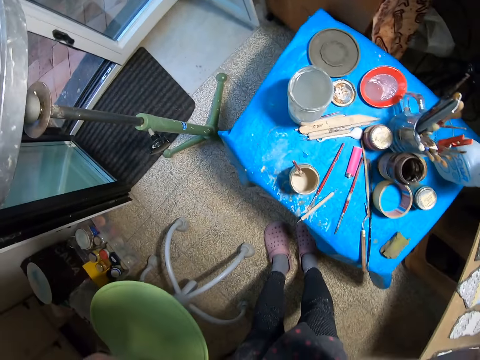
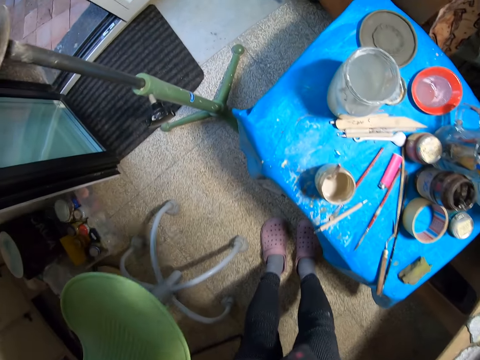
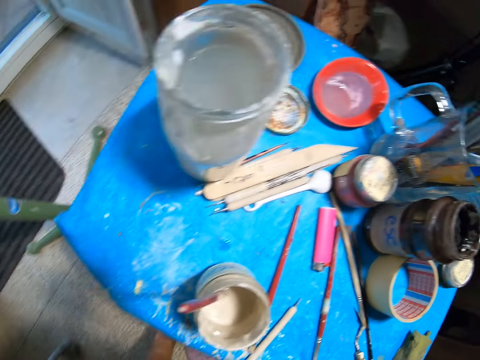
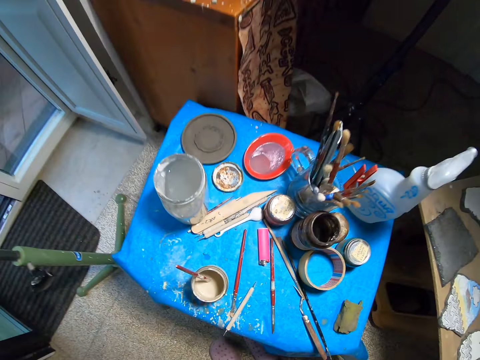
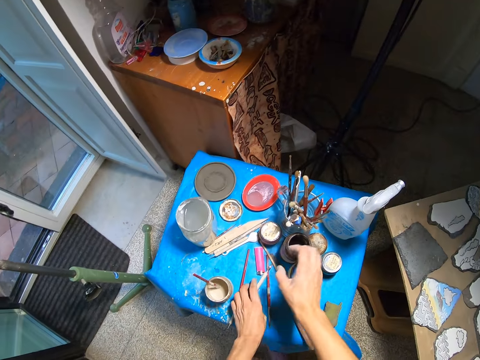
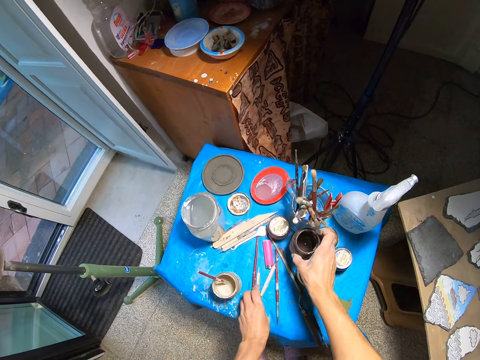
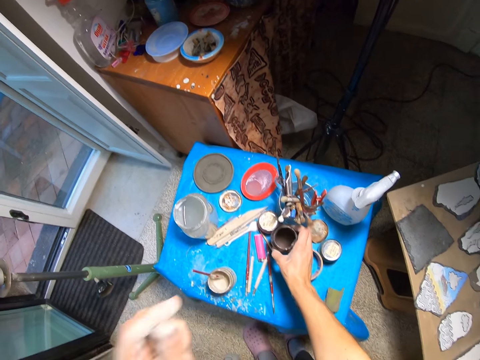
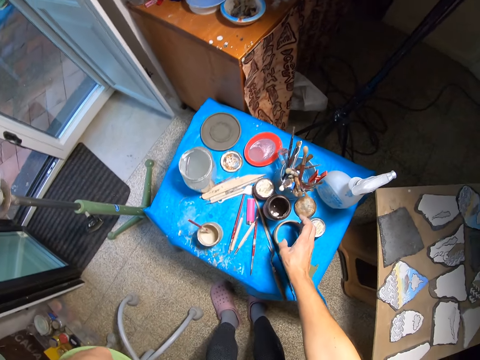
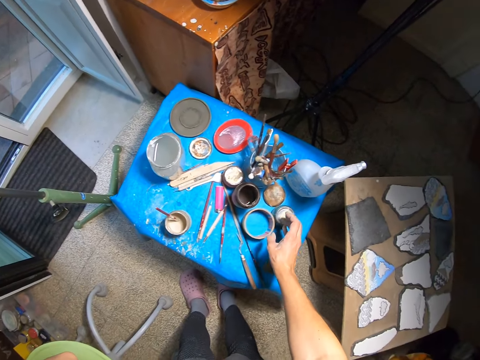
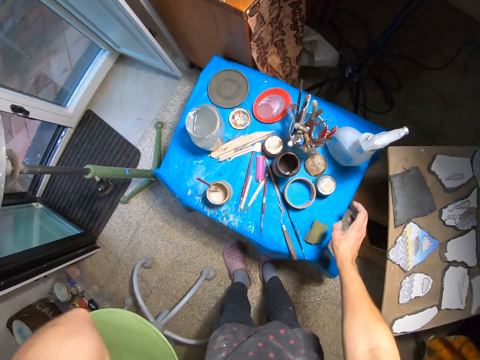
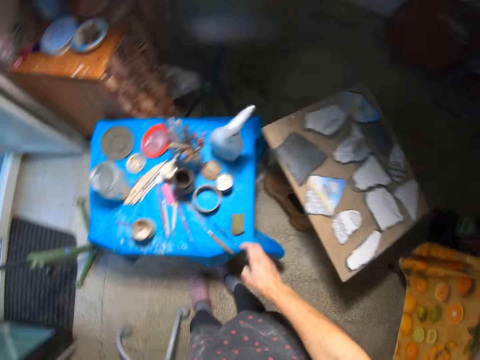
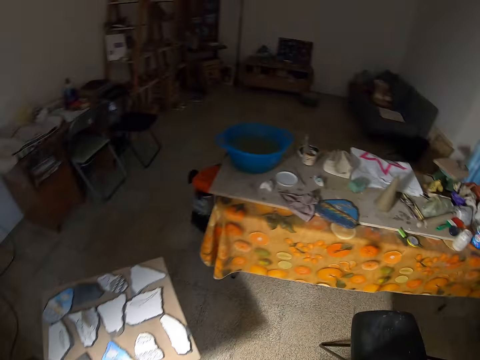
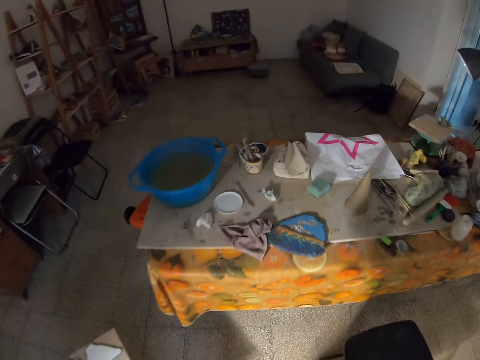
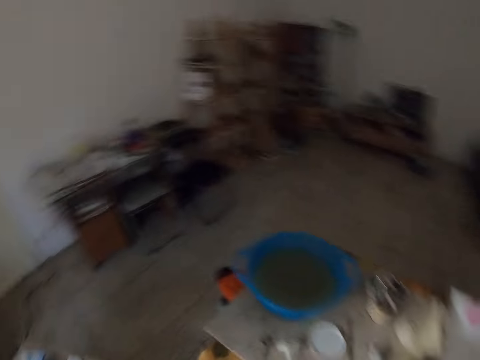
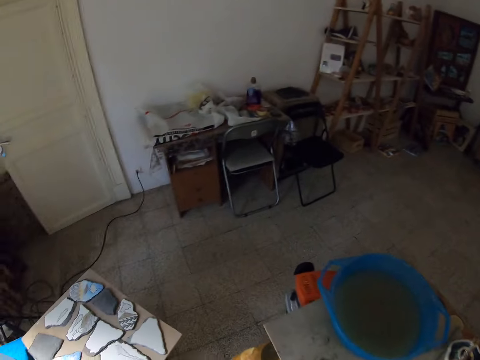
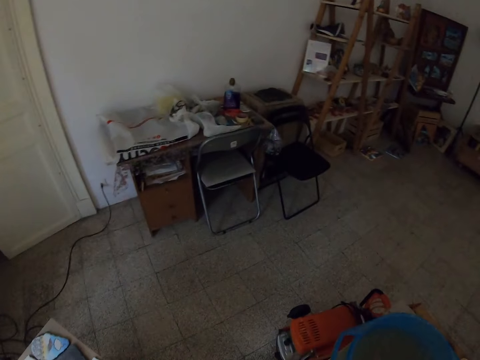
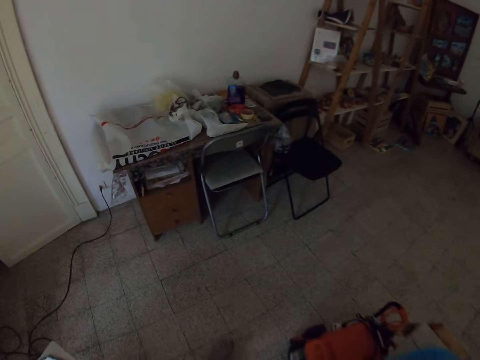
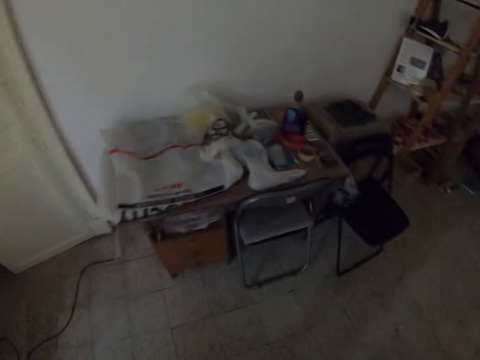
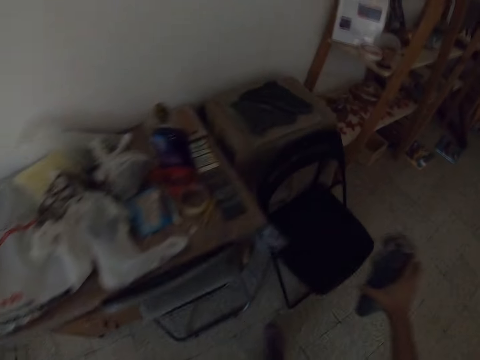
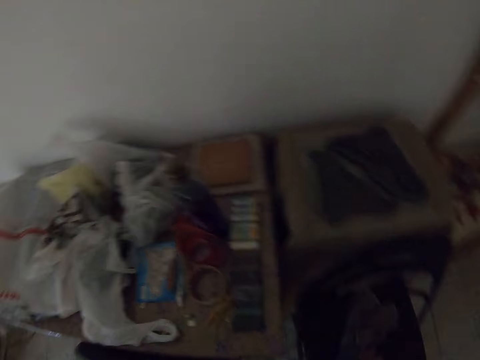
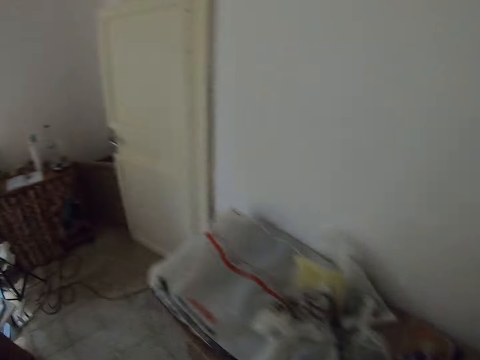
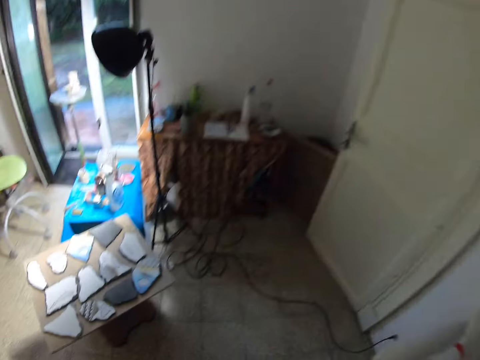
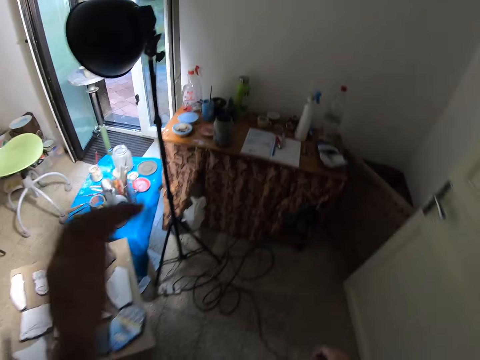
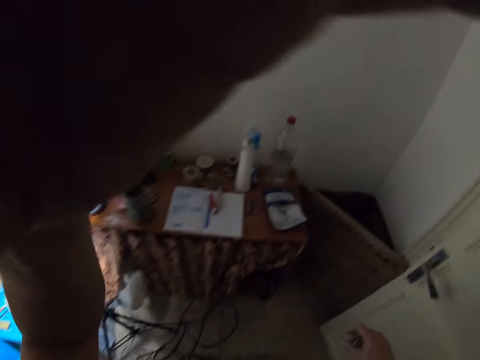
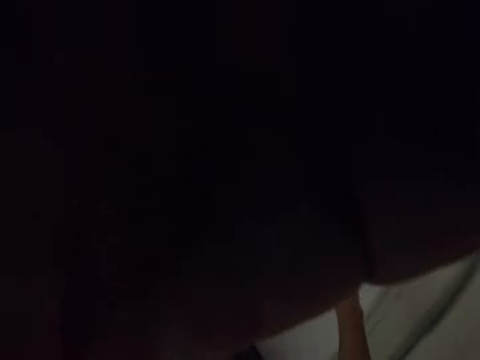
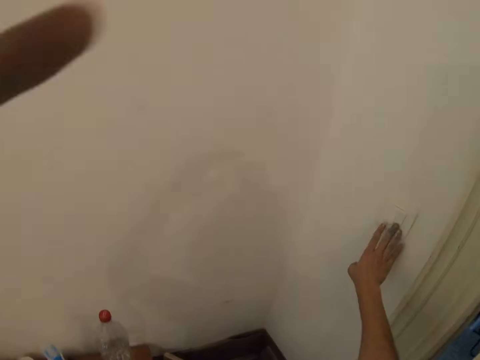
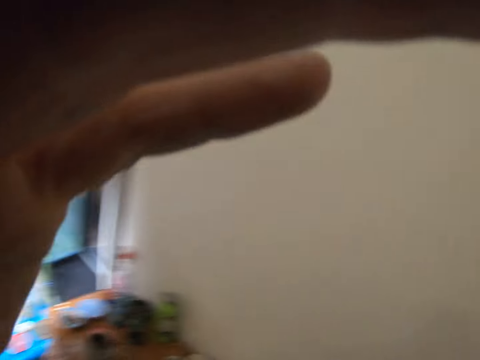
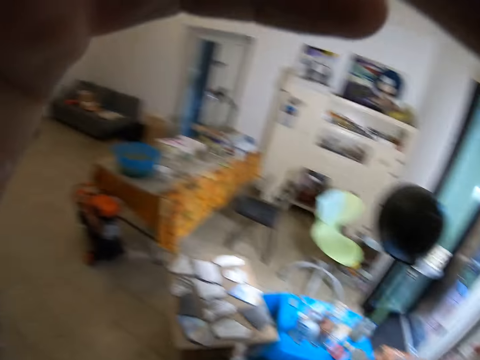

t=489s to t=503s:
The camera wearer arranges the table with both hands. She moves a tin from the table and moves a carving tool on the table. She looks around and walks on the floor. She picks up a ceramicware from the table with her right hand. She drops the ceramicware on a chair. She walks on the floor. She switches on a light.
